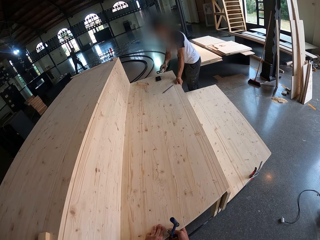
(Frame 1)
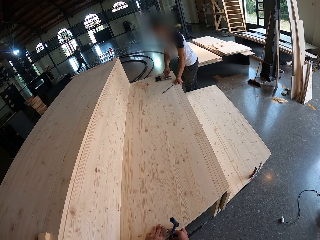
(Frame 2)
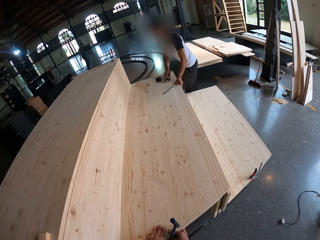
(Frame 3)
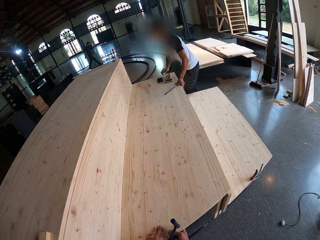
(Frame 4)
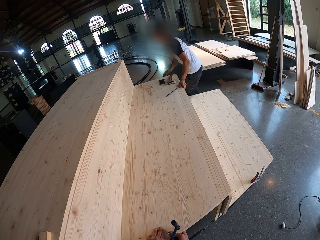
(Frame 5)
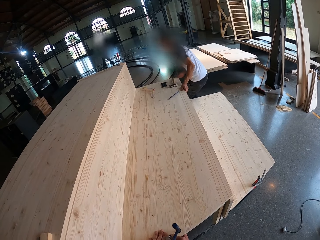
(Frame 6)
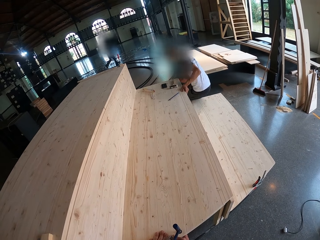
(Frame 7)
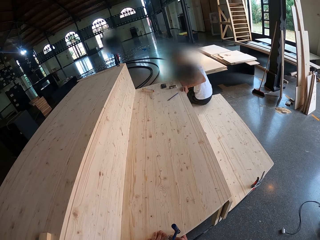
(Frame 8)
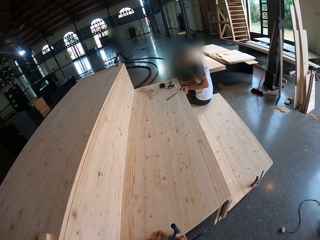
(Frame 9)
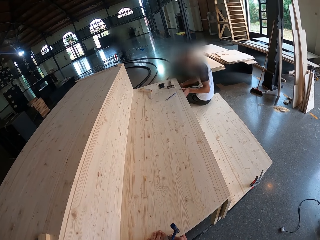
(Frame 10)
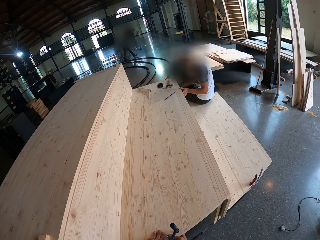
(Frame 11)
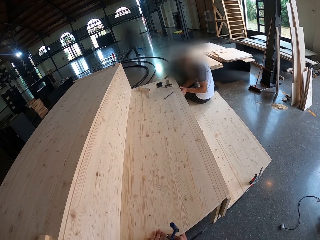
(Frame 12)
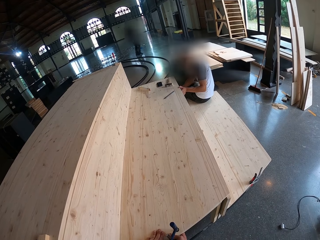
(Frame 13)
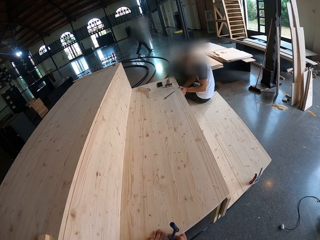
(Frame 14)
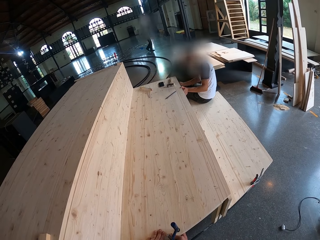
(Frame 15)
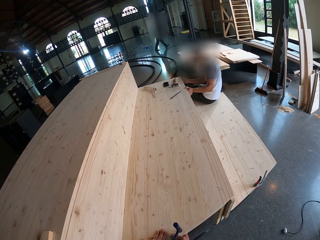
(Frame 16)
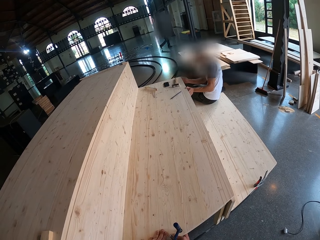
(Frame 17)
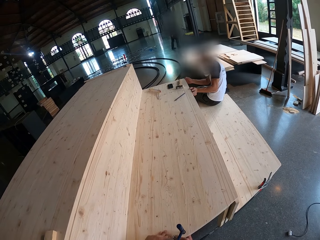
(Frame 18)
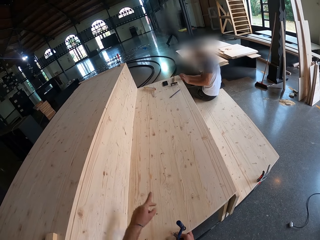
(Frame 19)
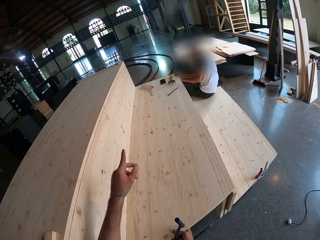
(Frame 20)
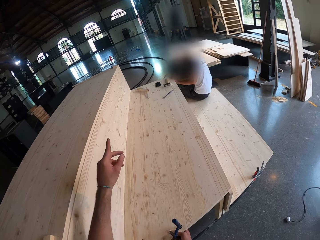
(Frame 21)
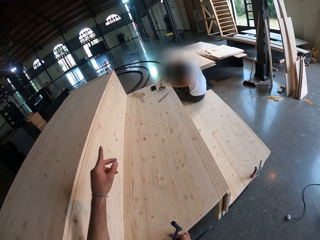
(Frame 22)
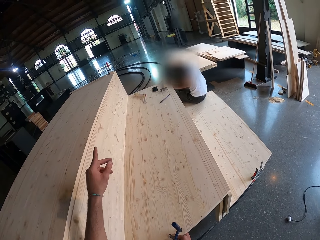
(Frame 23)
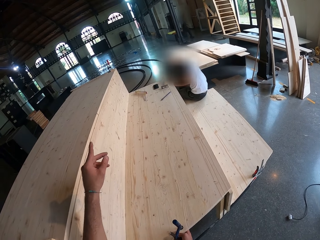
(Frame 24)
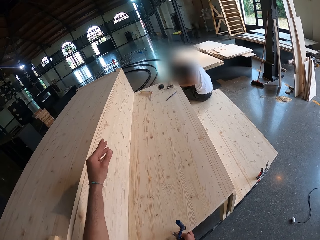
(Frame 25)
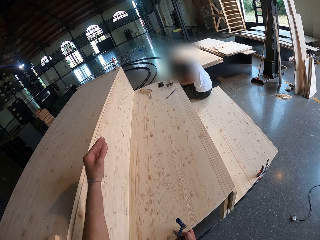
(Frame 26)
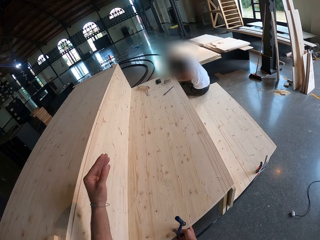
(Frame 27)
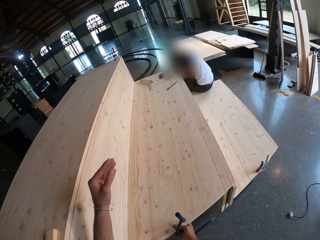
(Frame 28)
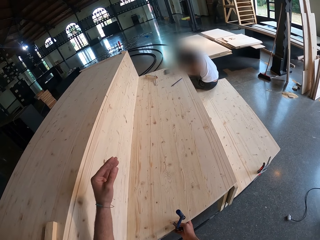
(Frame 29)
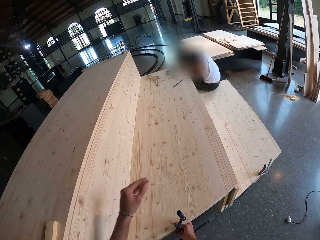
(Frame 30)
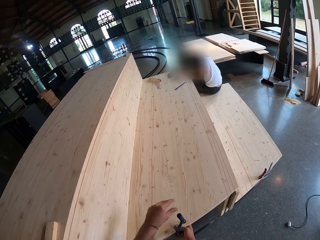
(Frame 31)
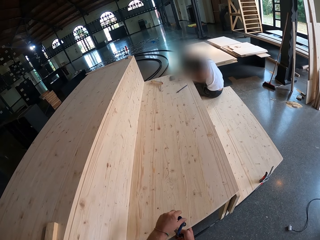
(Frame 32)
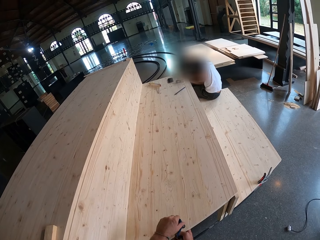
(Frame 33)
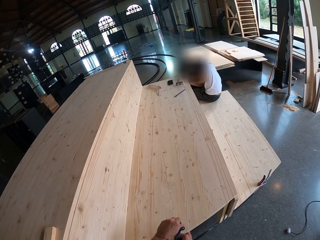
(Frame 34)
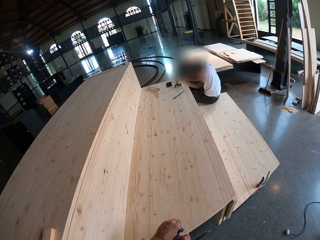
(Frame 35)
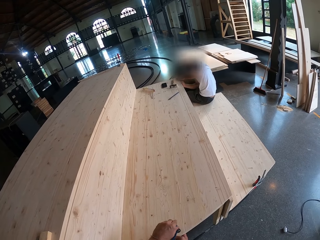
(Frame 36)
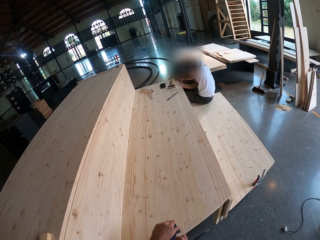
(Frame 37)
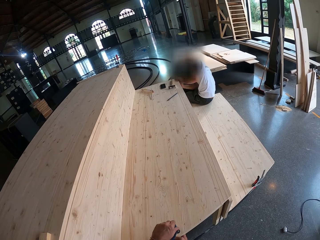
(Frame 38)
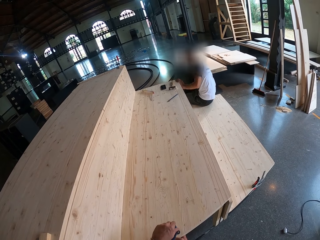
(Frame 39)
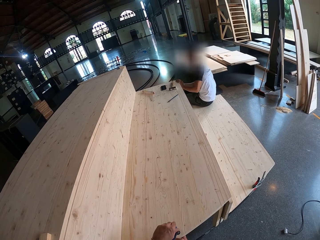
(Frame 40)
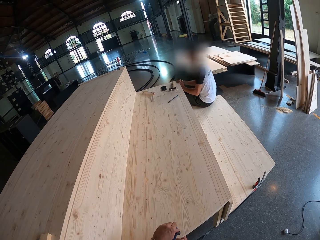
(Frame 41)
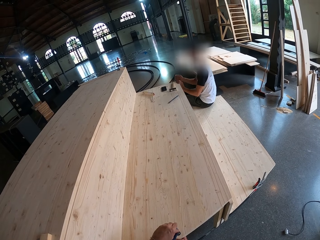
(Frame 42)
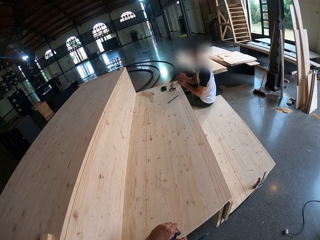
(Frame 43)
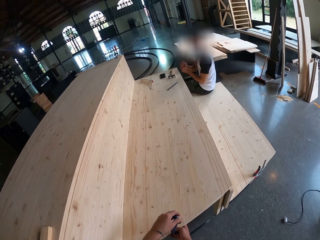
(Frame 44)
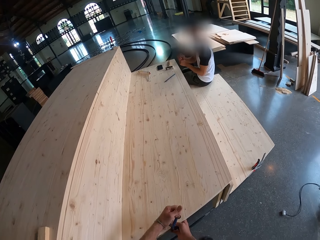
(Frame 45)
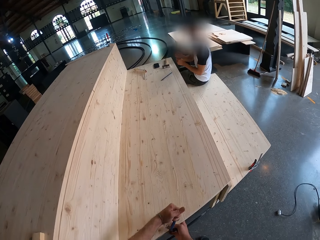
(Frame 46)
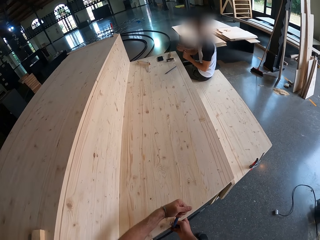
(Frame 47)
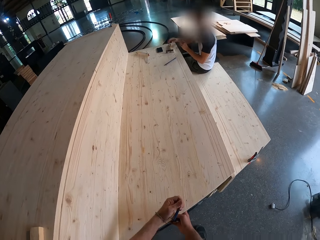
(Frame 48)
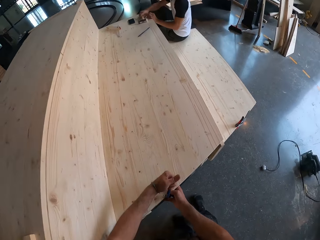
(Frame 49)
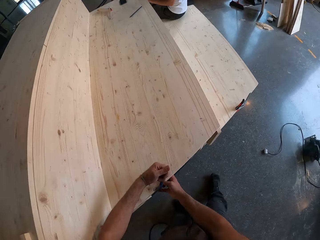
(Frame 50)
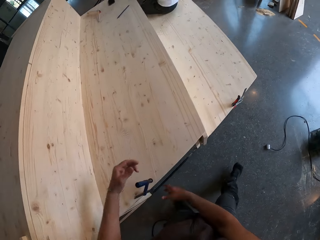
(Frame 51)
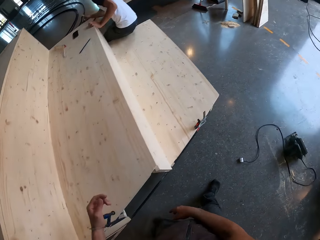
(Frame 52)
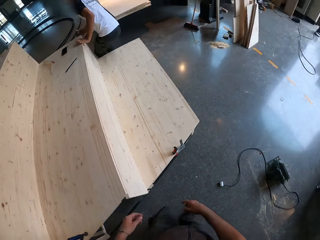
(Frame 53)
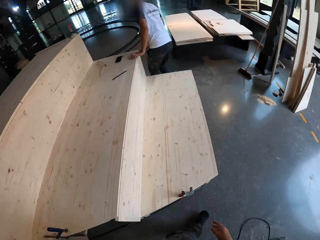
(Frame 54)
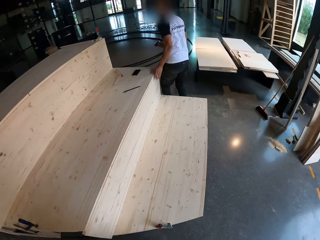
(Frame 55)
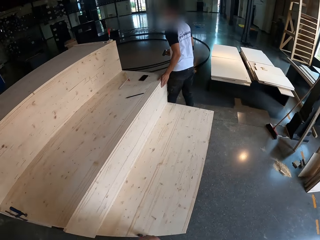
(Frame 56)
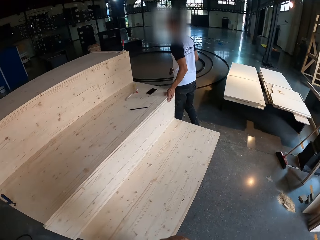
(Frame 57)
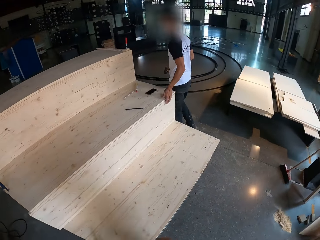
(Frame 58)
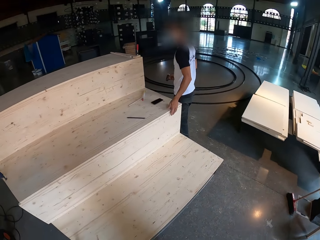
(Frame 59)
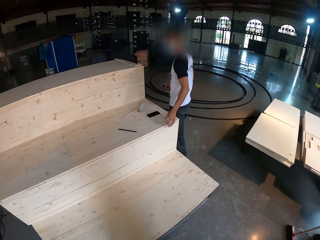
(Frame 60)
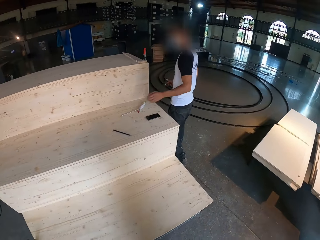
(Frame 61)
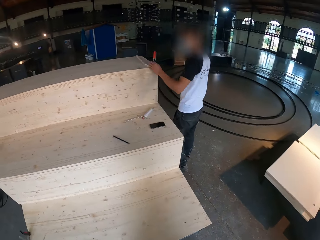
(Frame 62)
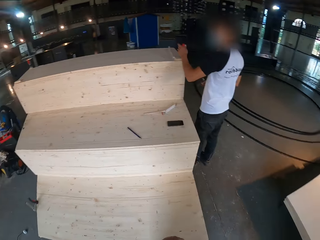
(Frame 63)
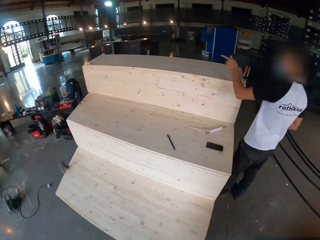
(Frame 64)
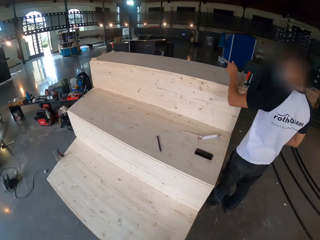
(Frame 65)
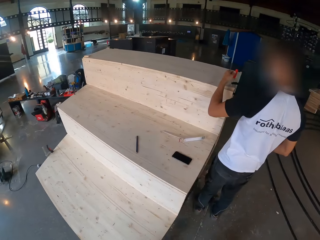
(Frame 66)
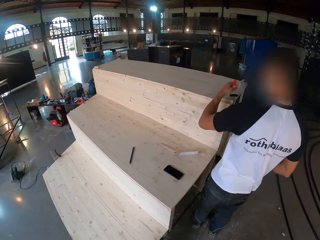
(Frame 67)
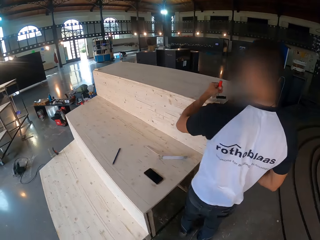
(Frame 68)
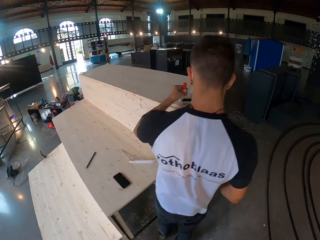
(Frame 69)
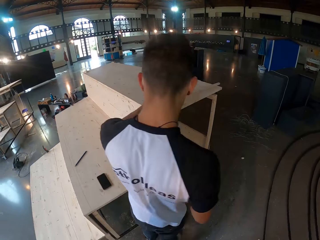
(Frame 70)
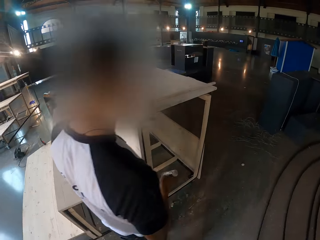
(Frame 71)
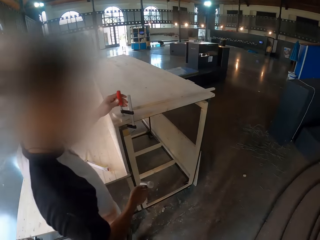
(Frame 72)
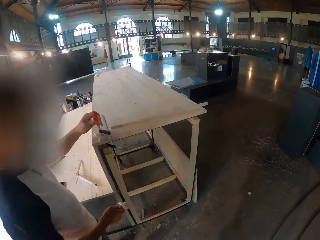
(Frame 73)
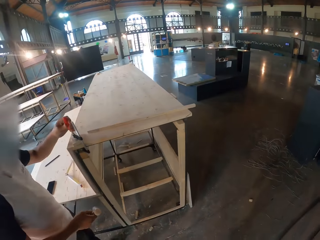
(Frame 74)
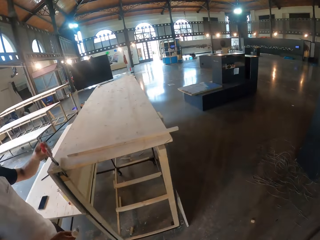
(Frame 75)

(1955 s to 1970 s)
A man sits on the stage. The camera wearer points his left hand over the stage. He adjusts the G-clamp with his left hand. He moves around the stage.

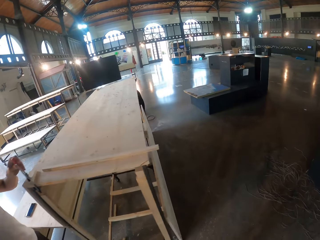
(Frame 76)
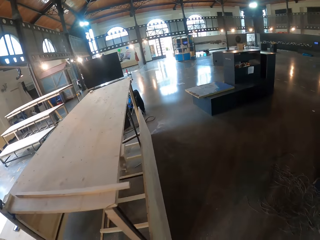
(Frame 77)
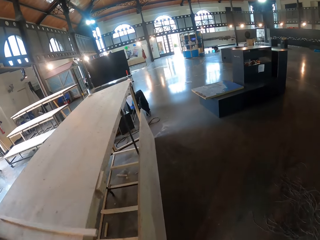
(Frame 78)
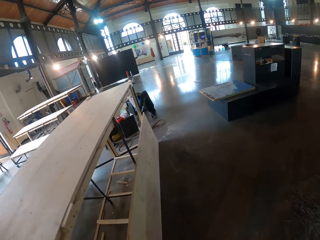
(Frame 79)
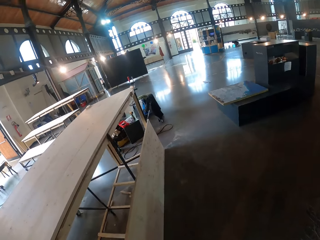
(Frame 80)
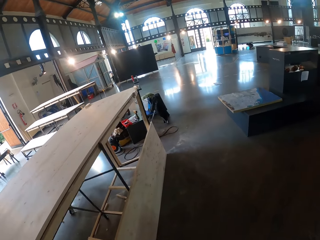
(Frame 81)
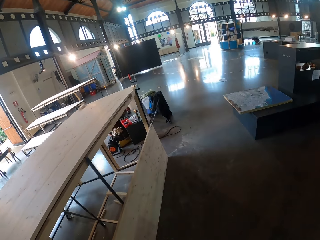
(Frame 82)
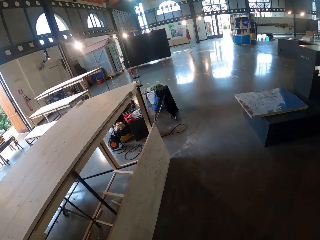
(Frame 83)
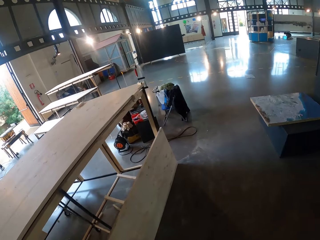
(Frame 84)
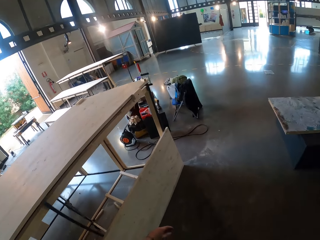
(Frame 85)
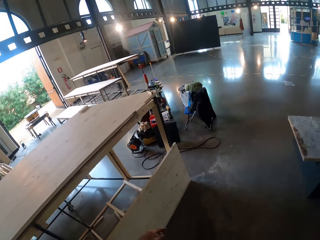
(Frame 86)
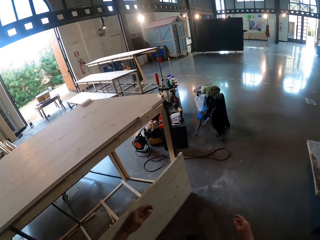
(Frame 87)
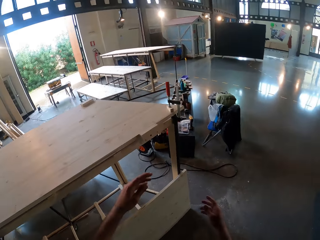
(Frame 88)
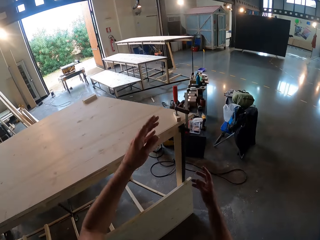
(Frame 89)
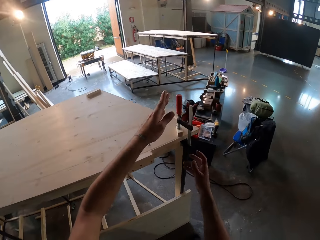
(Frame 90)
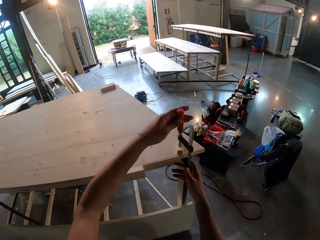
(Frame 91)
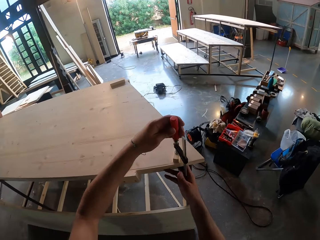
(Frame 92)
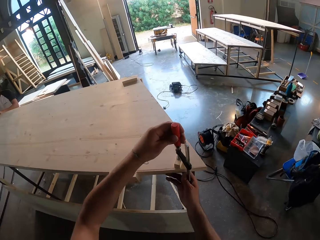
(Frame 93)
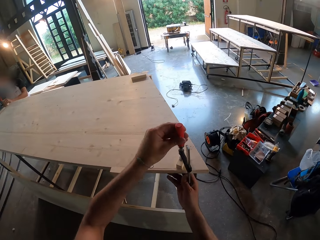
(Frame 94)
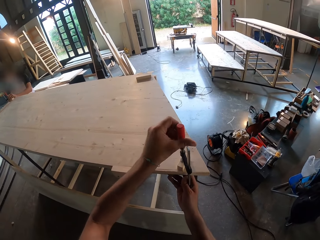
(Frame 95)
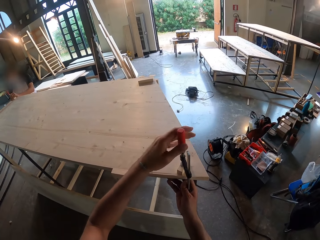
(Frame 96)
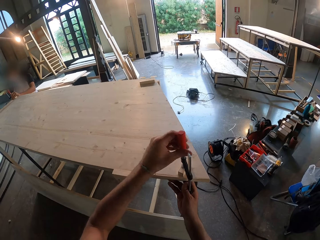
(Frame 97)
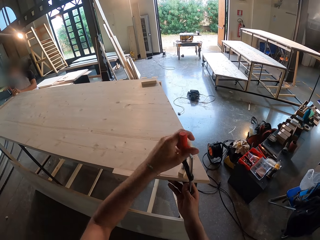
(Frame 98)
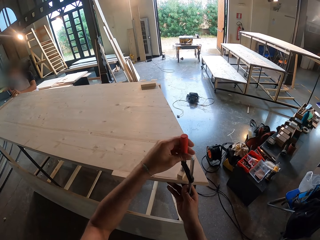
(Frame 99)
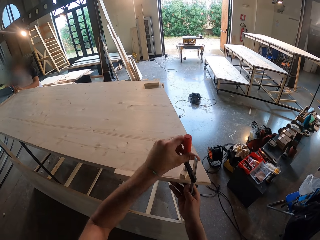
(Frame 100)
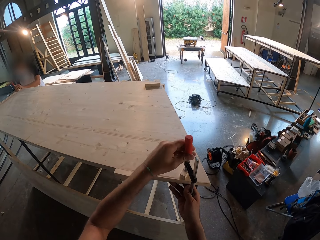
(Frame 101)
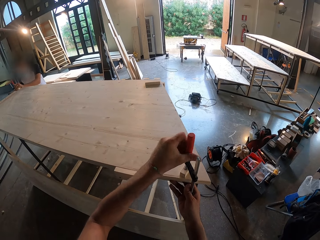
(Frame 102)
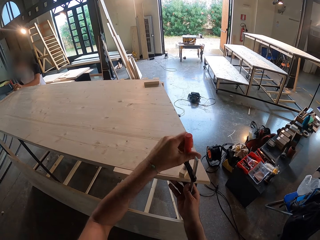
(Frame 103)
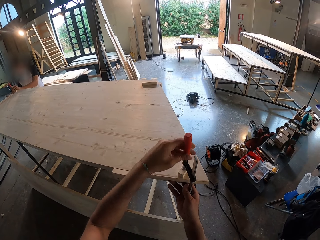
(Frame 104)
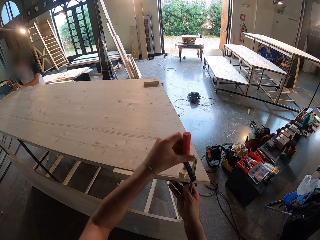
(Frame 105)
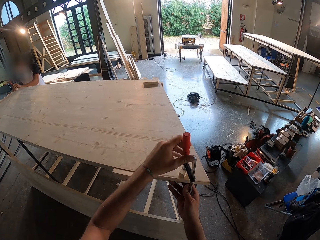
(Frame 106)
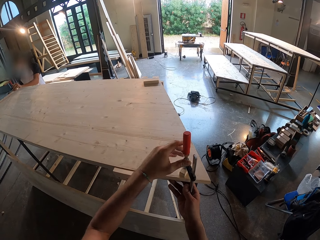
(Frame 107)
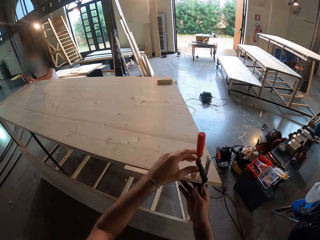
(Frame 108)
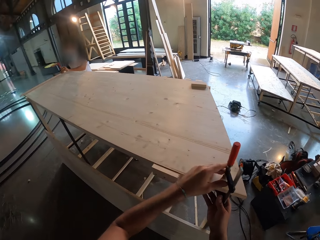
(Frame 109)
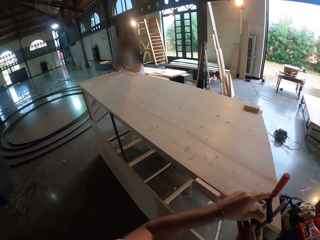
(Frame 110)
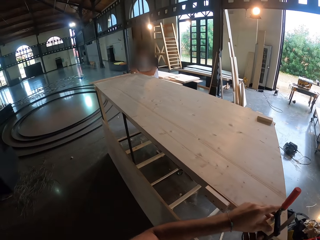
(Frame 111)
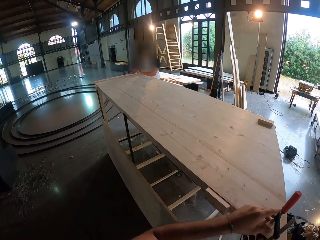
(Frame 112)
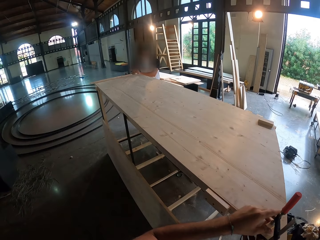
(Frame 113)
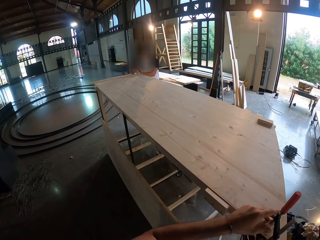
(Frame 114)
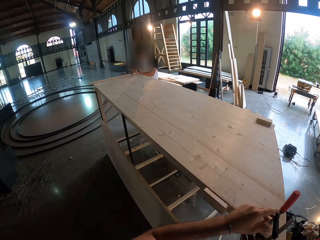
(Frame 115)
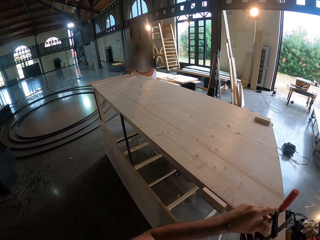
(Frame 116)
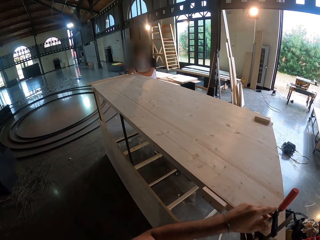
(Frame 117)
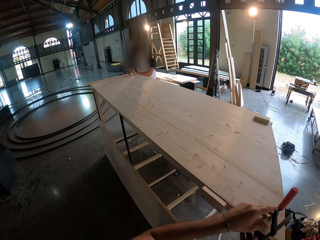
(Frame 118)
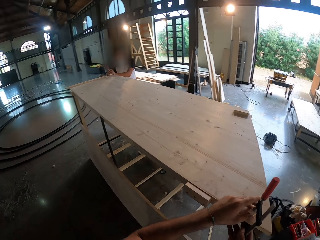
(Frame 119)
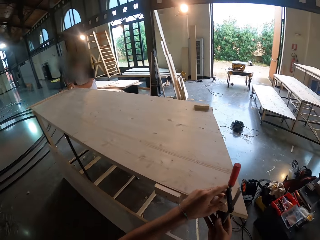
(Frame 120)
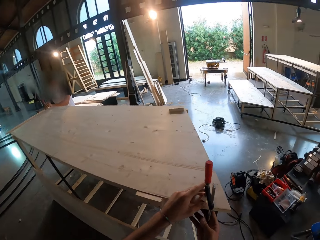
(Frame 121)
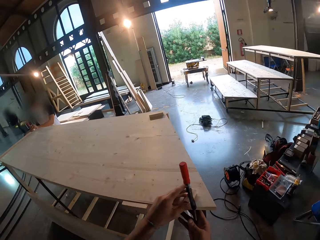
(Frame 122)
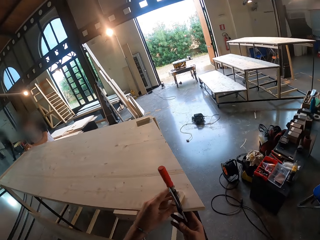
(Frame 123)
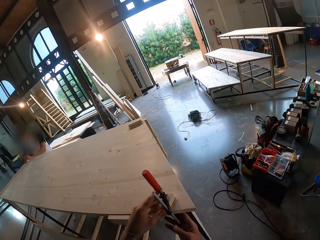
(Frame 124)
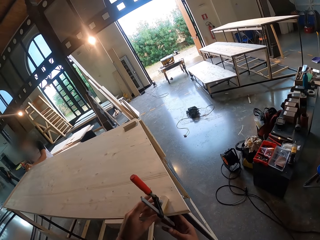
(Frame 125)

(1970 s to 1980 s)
The camera wearer holds a clamp on the stage with both hands. He adjusts the G-clamp with his left hand. He holds the clamp with both hands. He looks around.
